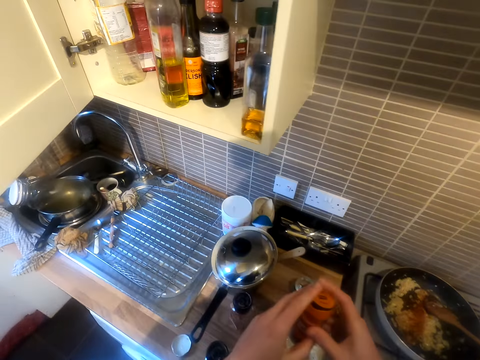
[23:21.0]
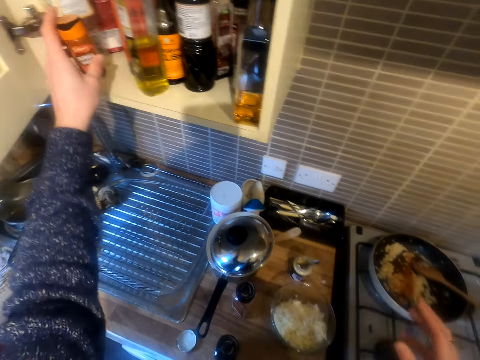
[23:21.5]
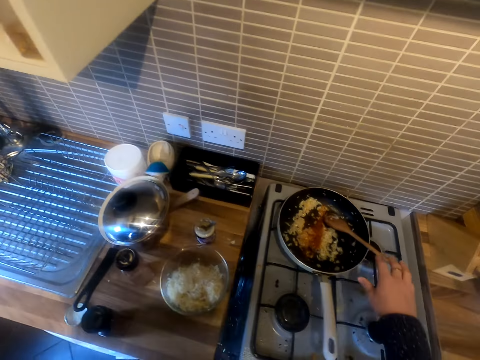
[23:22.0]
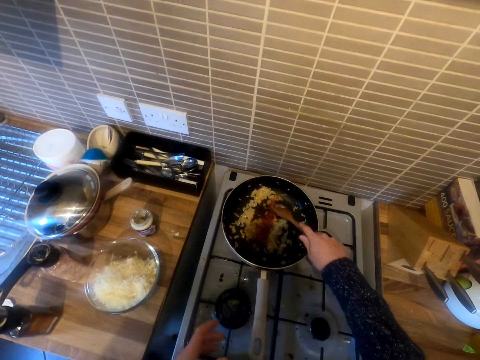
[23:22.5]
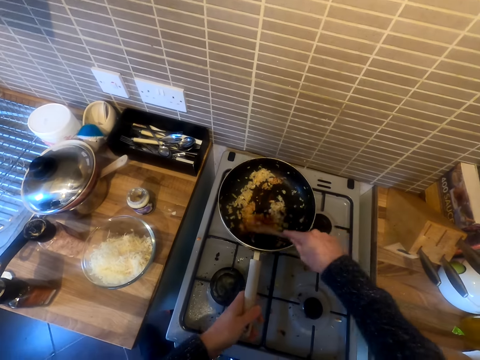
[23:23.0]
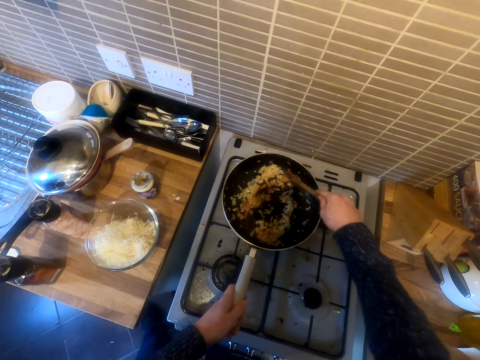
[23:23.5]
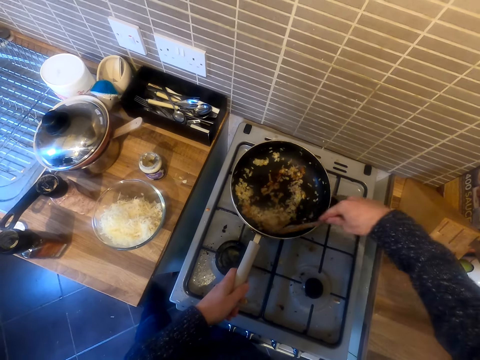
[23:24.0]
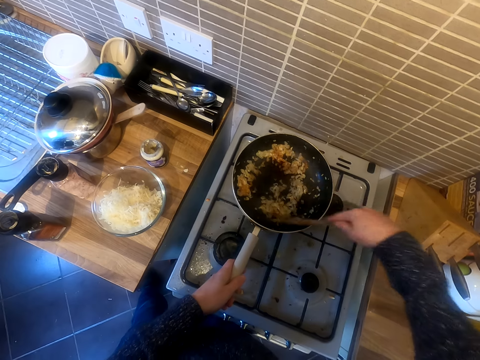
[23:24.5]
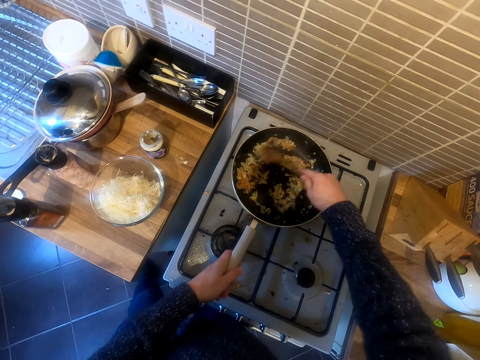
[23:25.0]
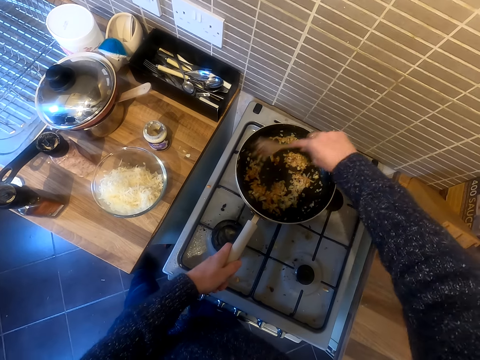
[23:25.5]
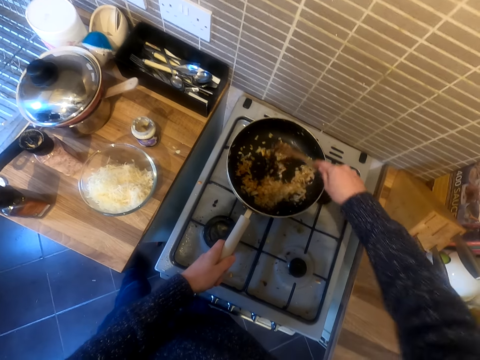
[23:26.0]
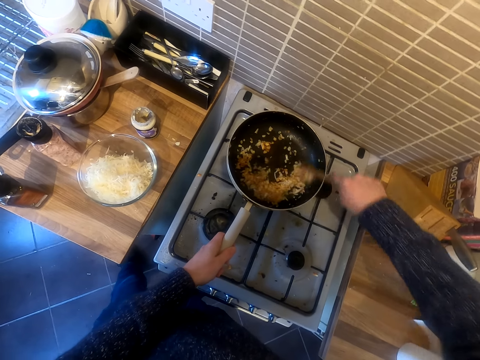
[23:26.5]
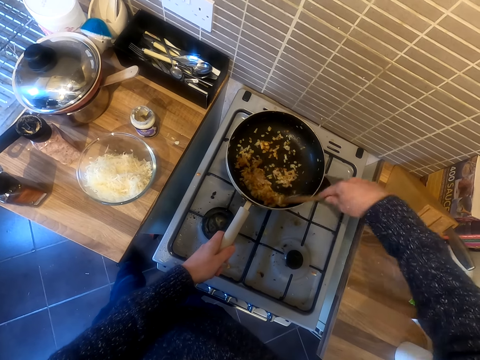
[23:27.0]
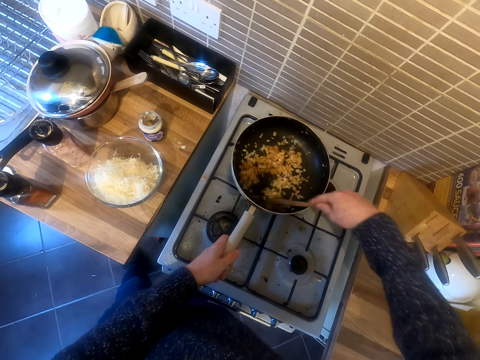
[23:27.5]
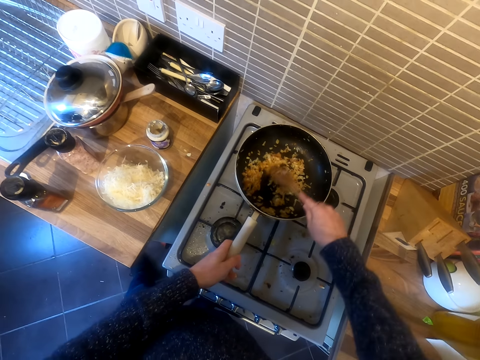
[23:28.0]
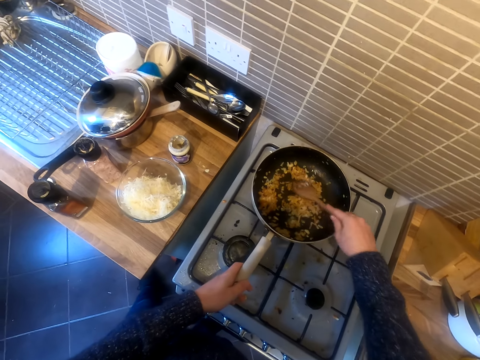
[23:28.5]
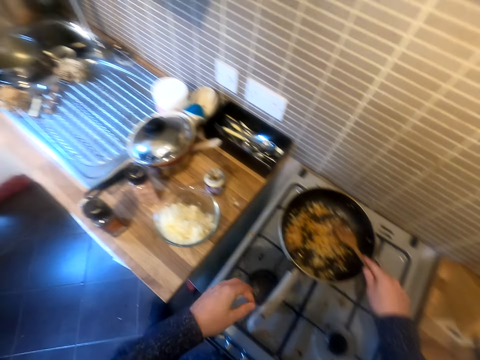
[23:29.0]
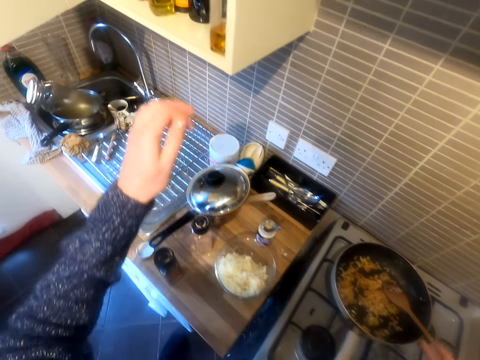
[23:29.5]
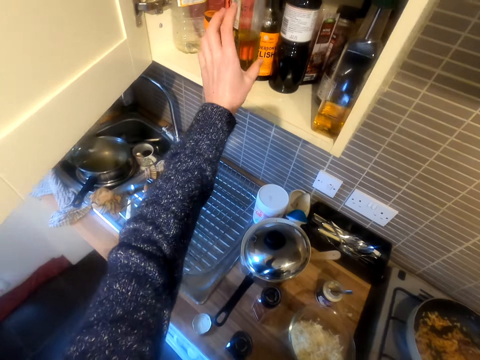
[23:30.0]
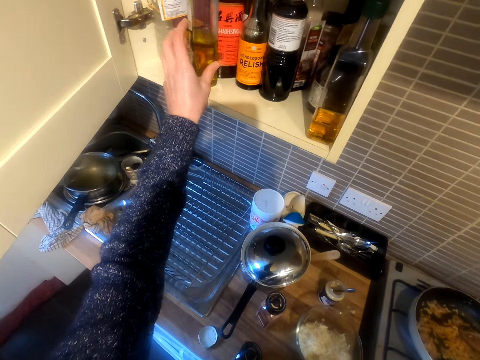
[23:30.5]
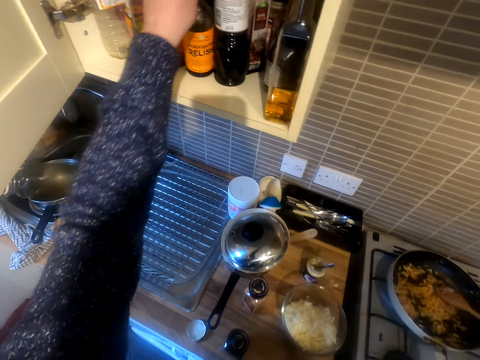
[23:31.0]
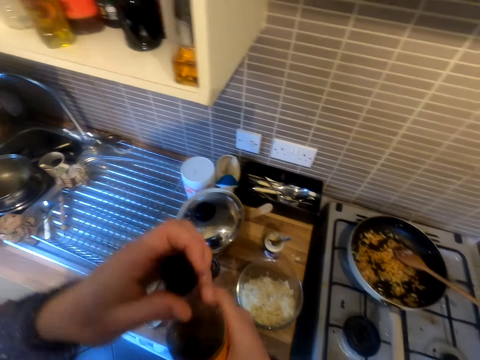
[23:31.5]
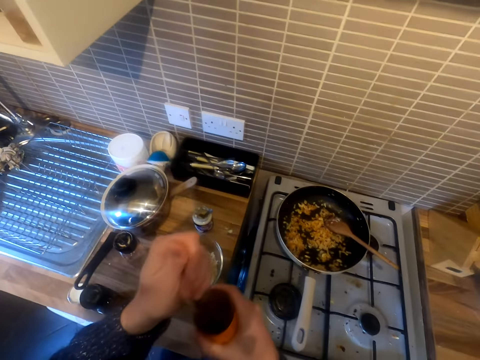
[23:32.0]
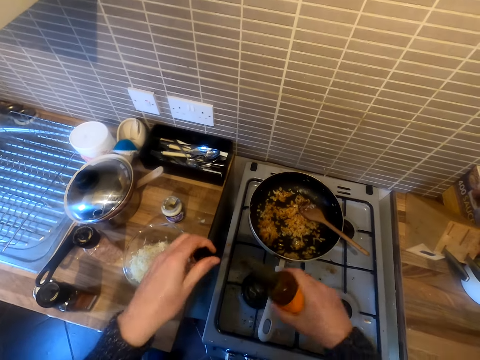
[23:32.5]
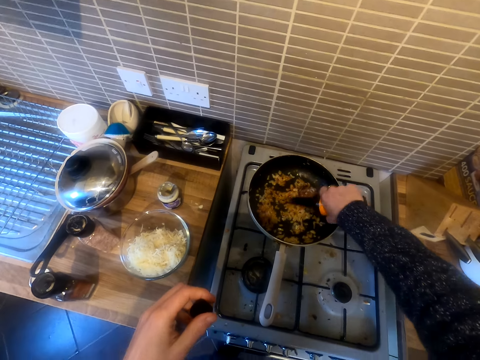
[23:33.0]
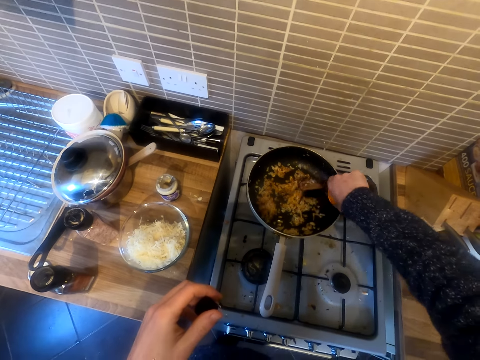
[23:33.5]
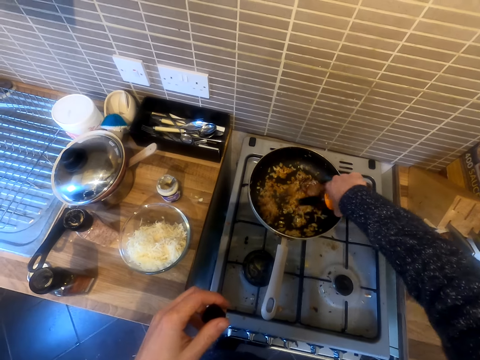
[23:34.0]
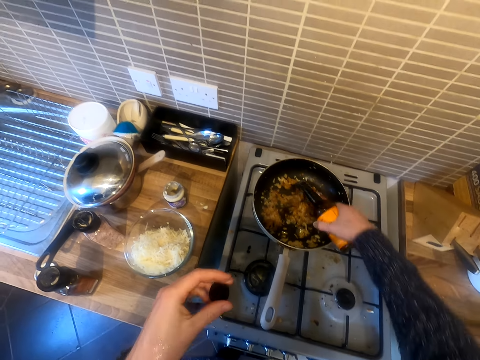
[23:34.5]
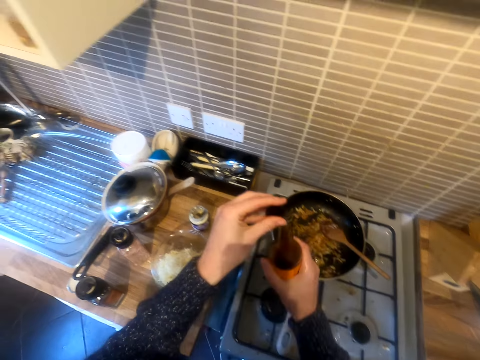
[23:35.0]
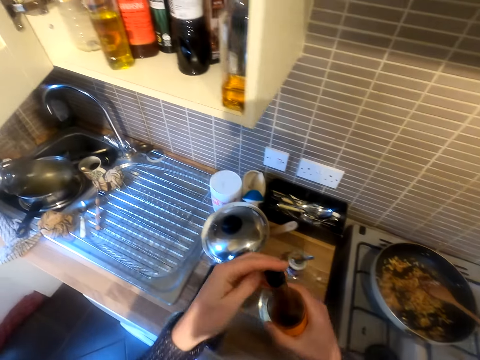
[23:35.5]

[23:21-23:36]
The camera wearer puts the spice in the drawer. They stir the food. They pick up the spice from the drawer. They look in the cabinet. They put something in the food. They pour the spice in the drawer.

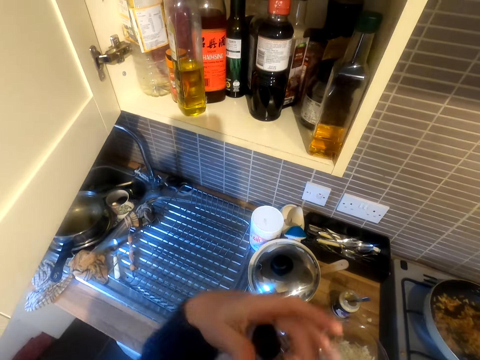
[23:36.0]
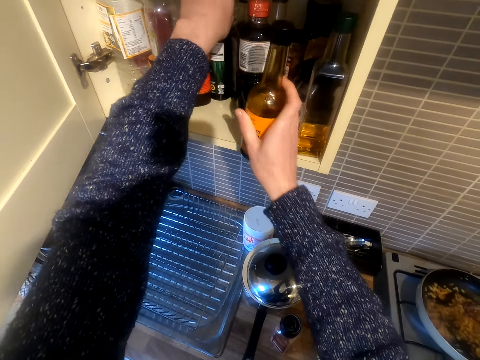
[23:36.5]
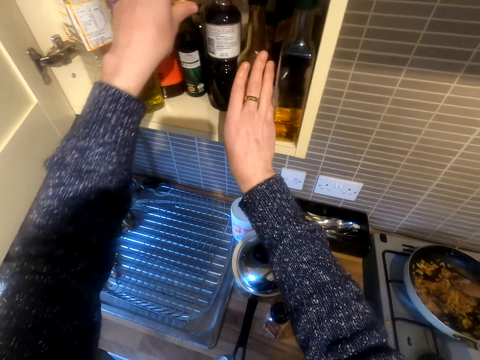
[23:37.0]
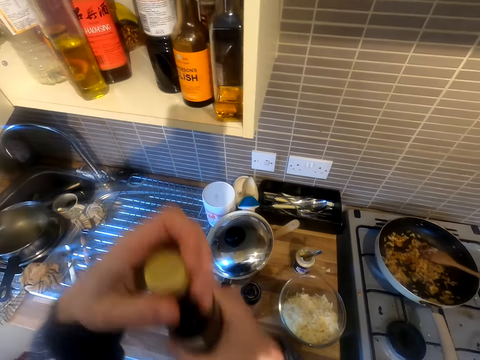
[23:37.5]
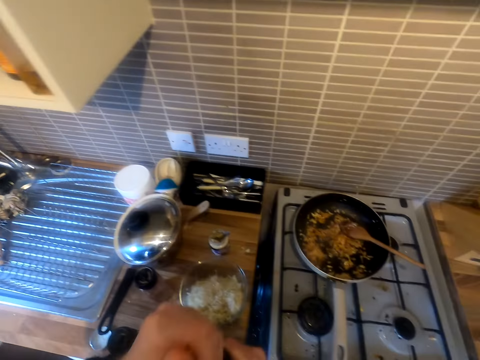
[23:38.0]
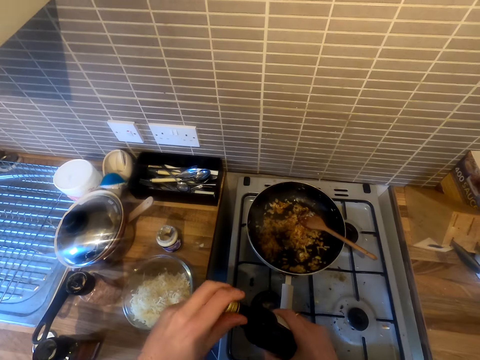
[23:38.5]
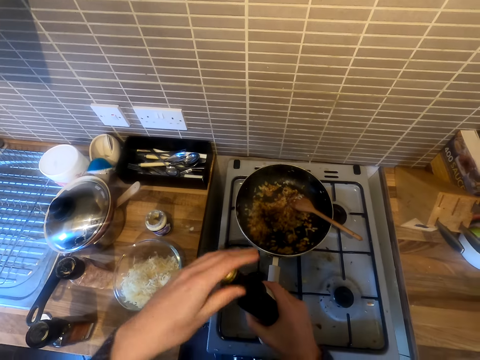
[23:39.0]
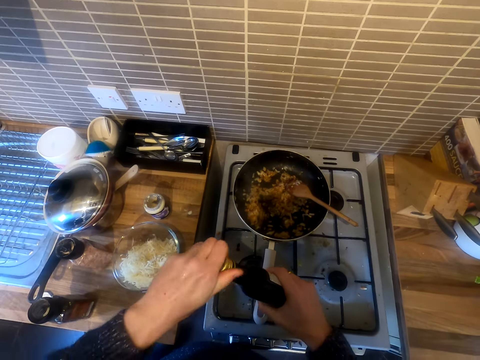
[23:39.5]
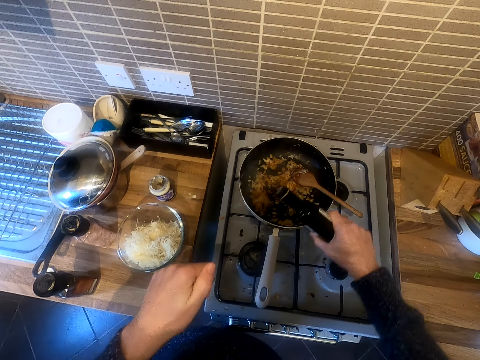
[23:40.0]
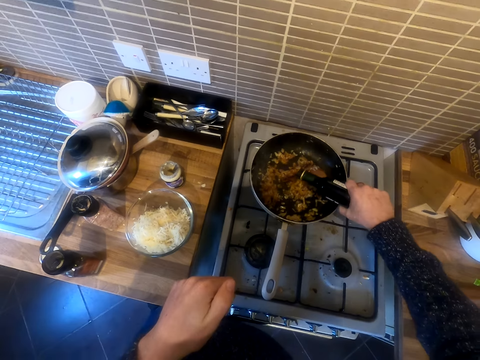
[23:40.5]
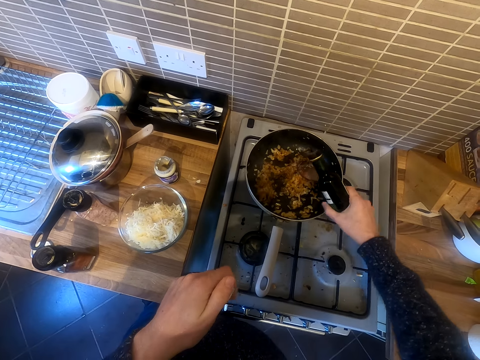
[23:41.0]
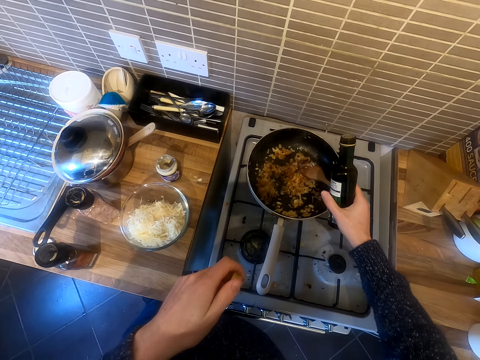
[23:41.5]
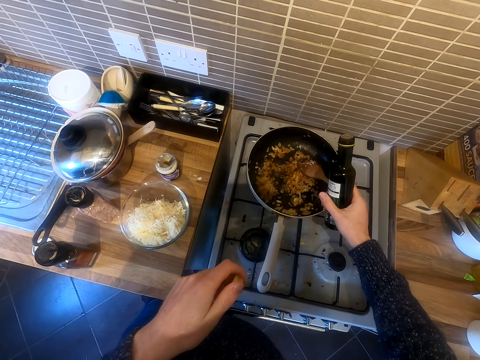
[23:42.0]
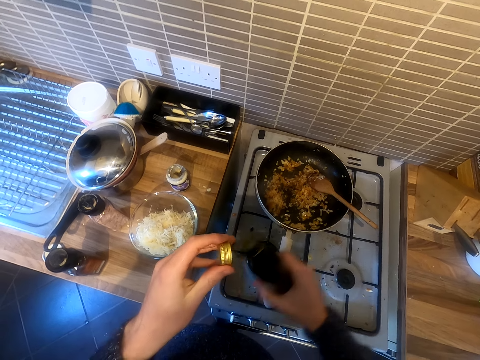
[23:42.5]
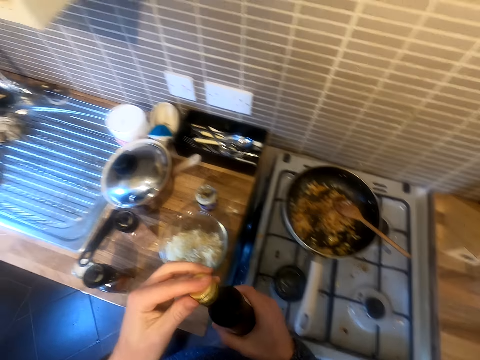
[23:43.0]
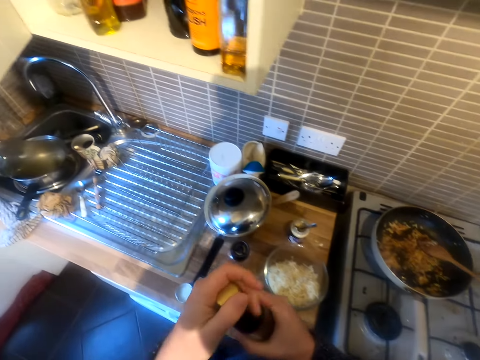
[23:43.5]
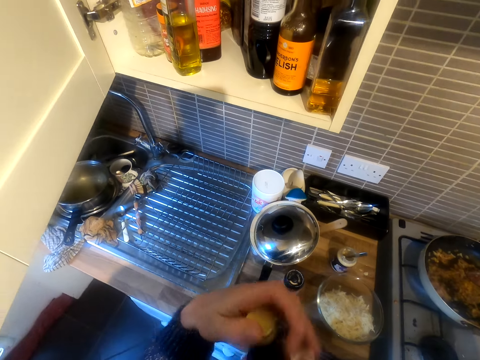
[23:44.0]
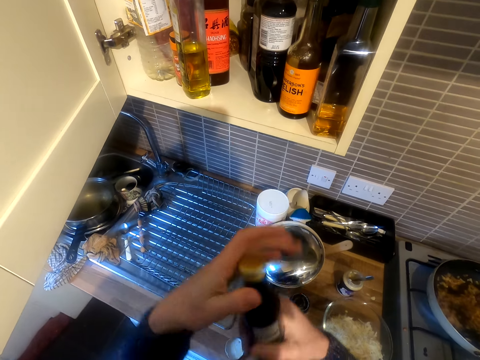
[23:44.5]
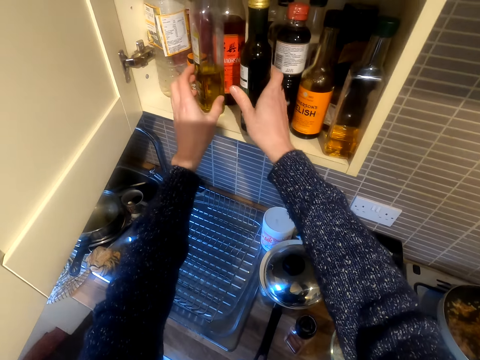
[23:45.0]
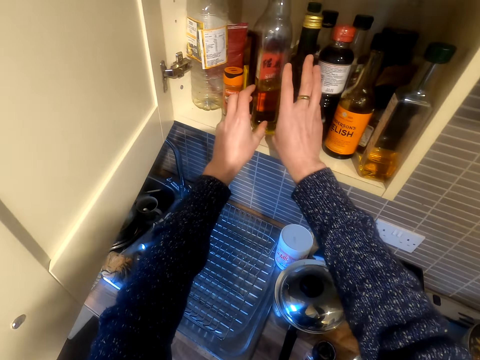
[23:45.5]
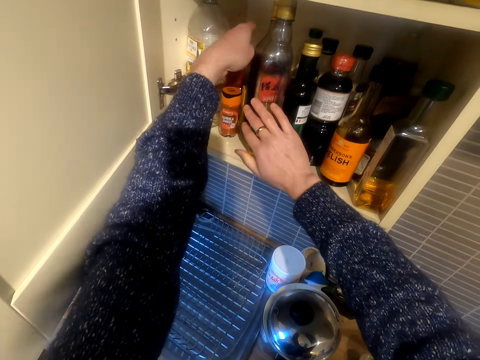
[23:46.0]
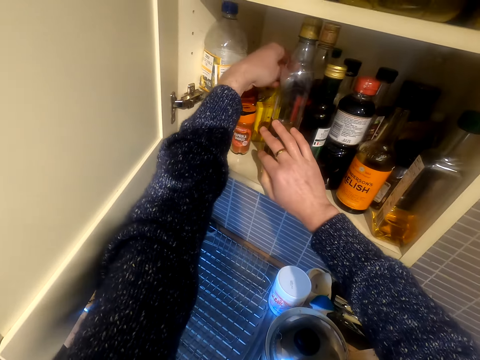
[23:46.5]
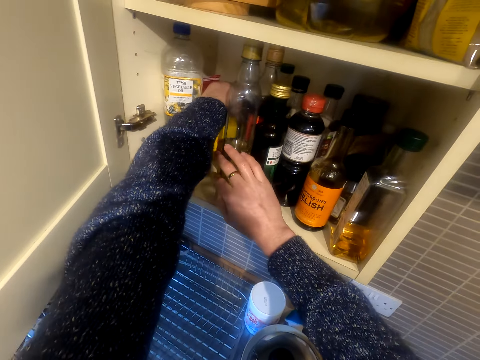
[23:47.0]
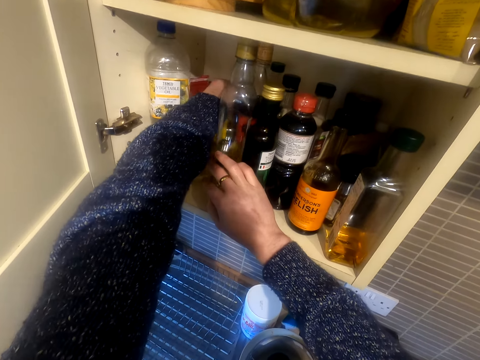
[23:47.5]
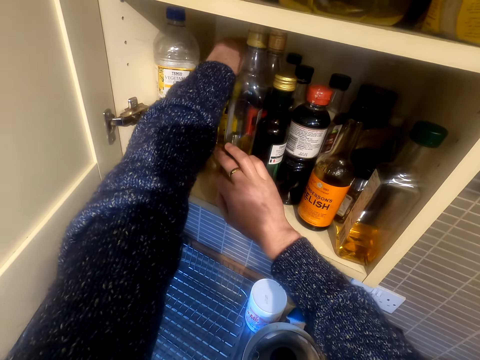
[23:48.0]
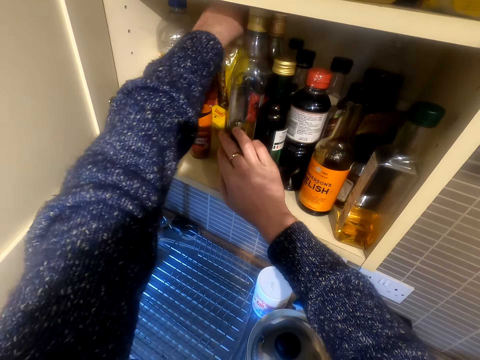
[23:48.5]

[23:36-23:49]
The camera wearer puts the spice in the drawer. They pick up the spice from the drawer. They pour the spice in the food. They close the spice bottle. They put the spice bottle in the drawer. They arrange the spices in the drawer.
